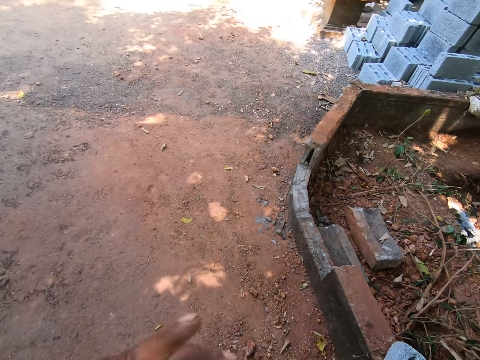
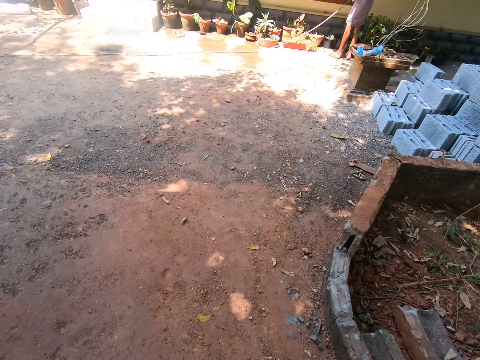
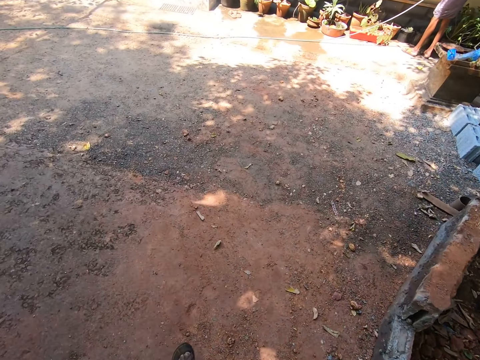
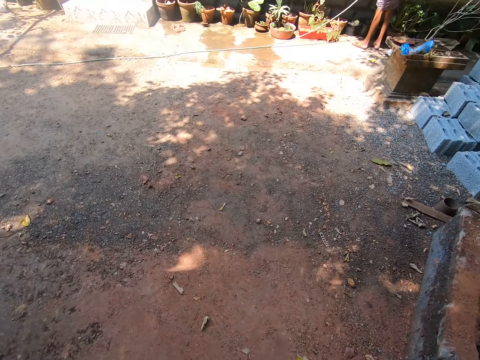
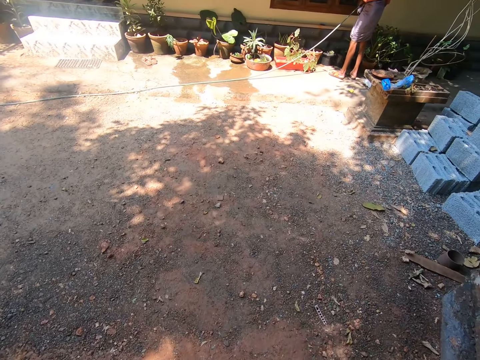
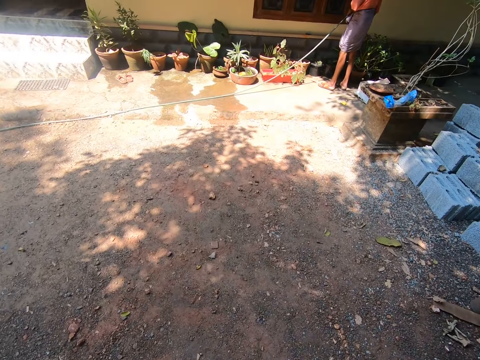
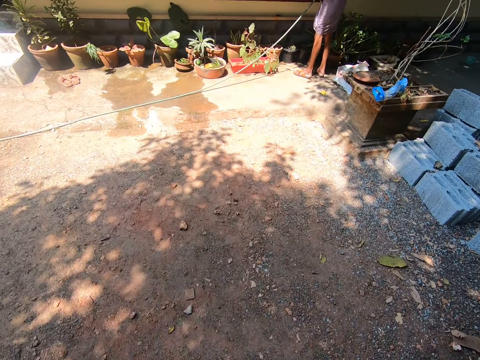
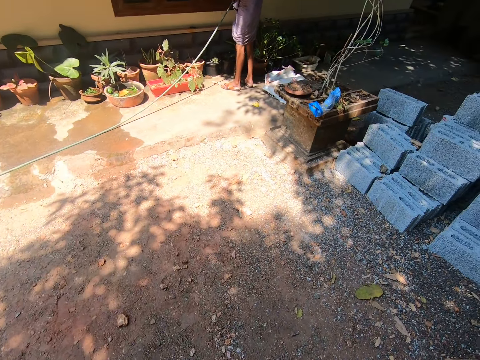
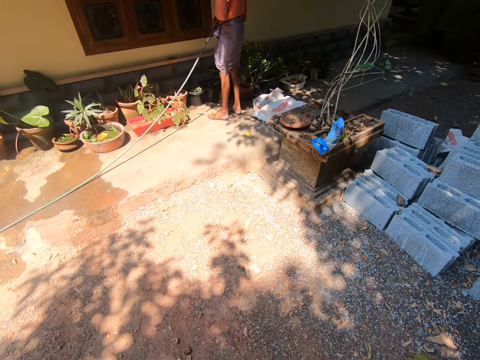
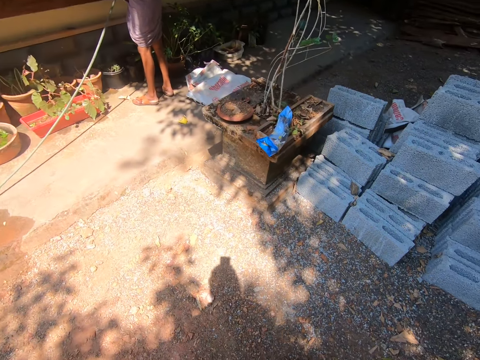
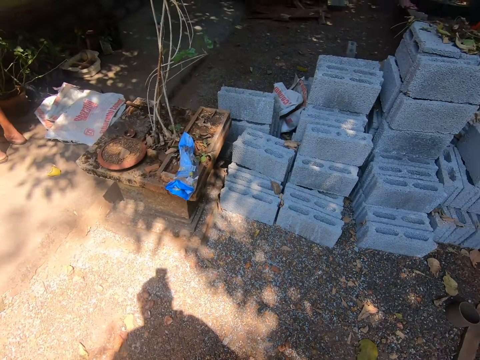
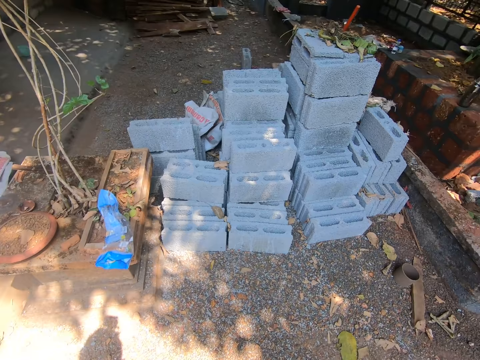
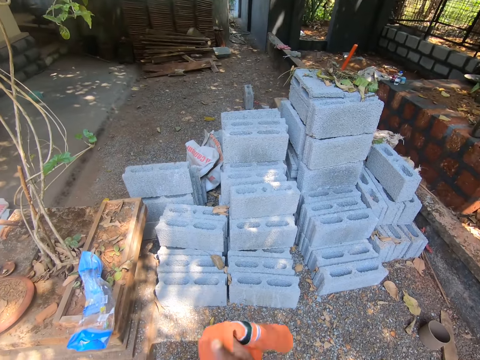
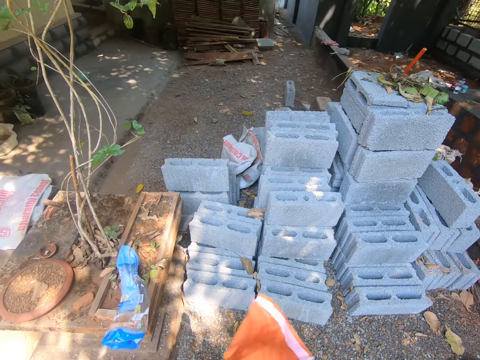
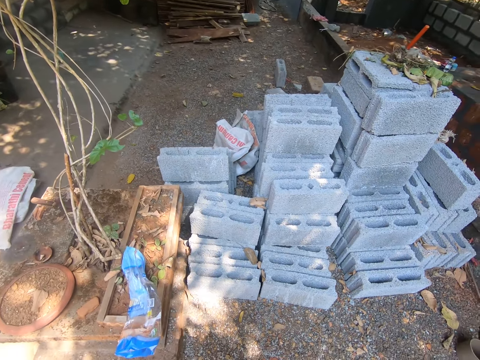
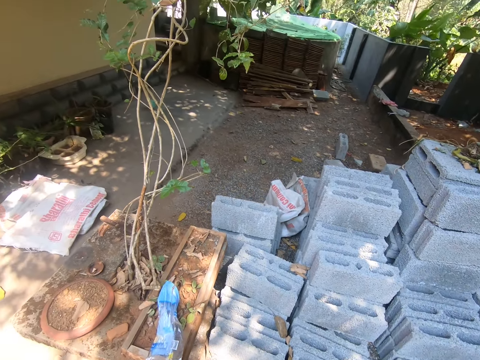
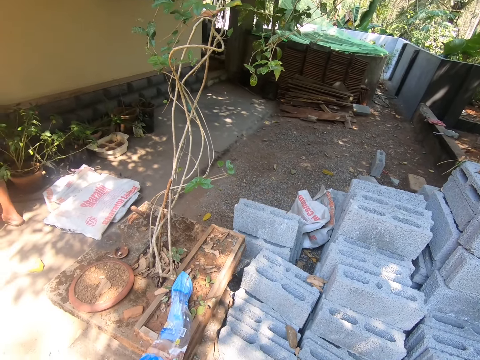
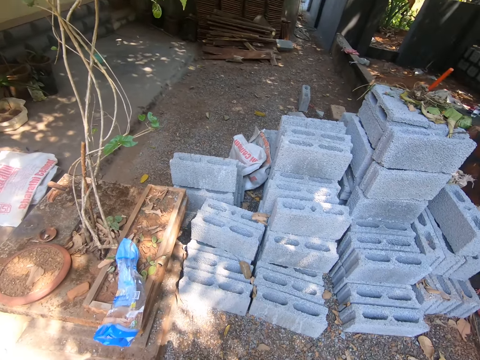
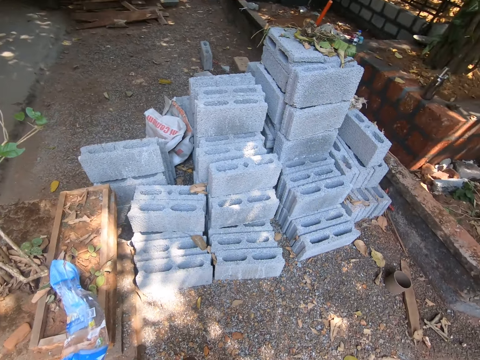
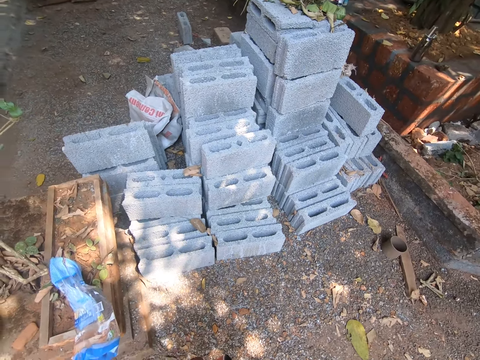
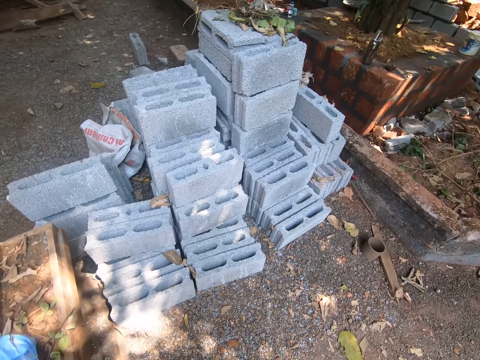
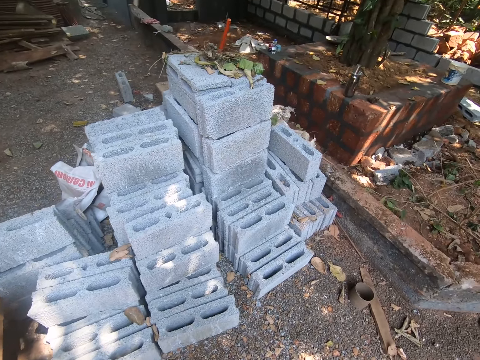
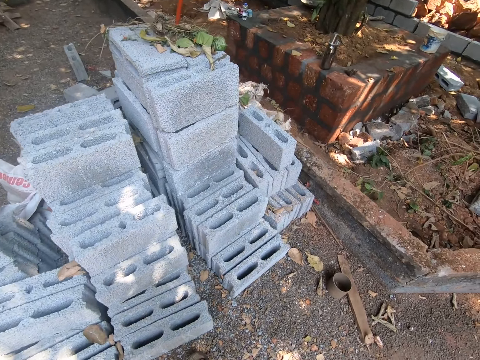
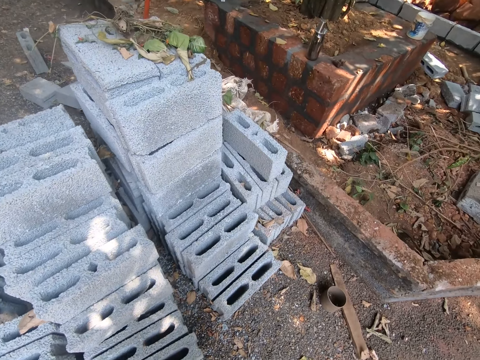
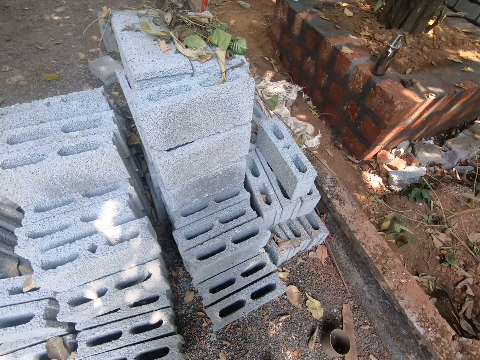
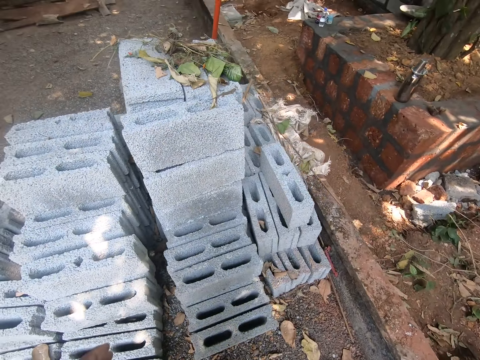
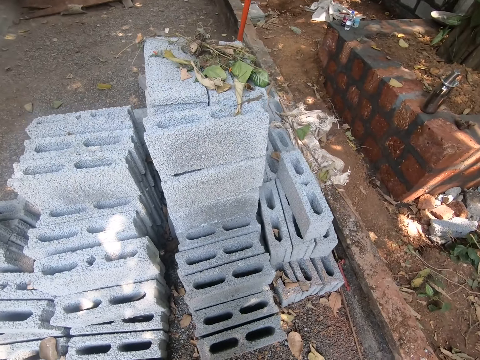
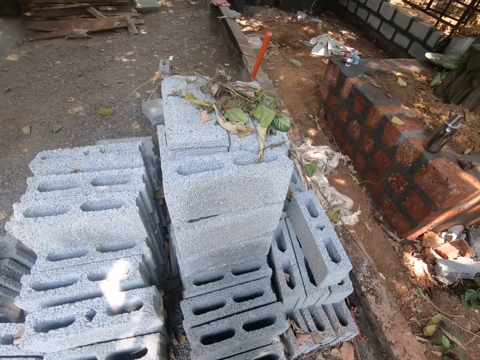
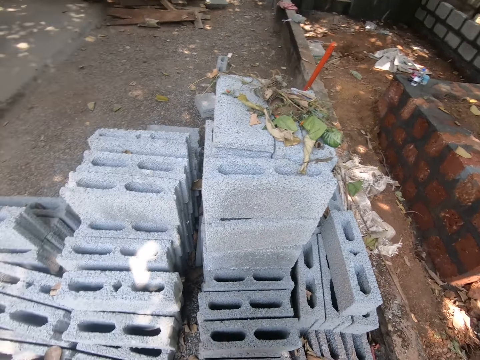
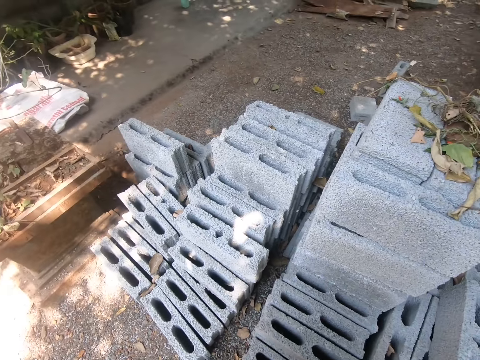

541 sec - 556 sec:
The camera wearer converses with the man. He walks towards the stack of bricks. He converses with the man. He wipes his hands with the napkin.

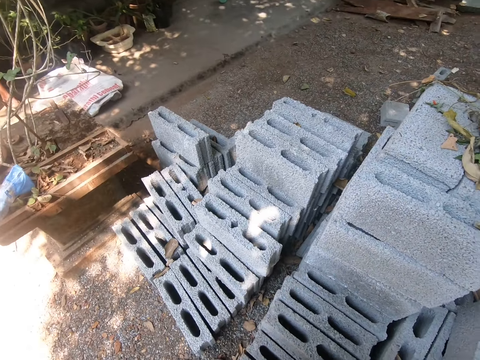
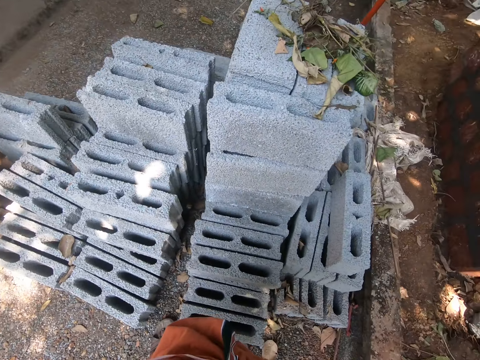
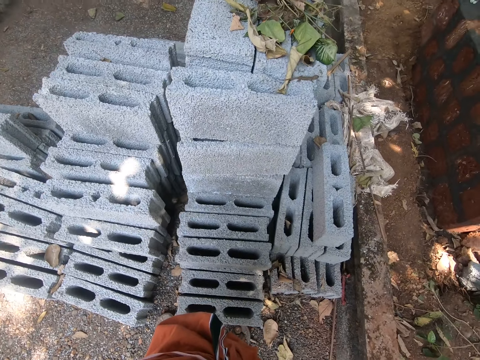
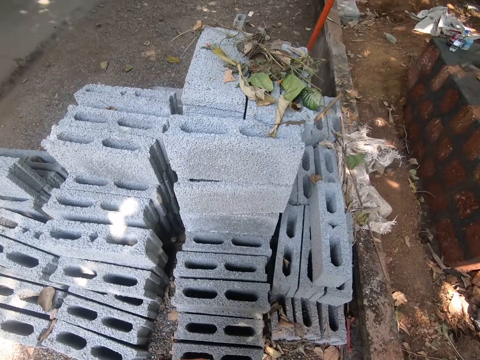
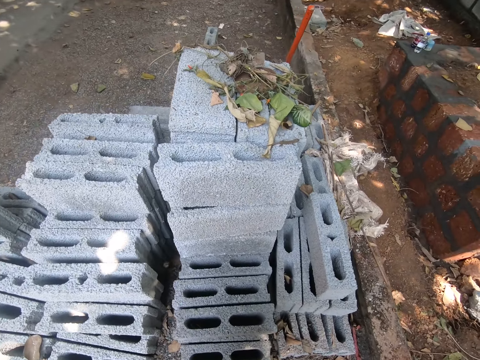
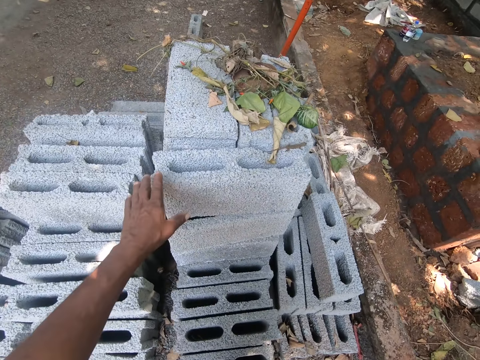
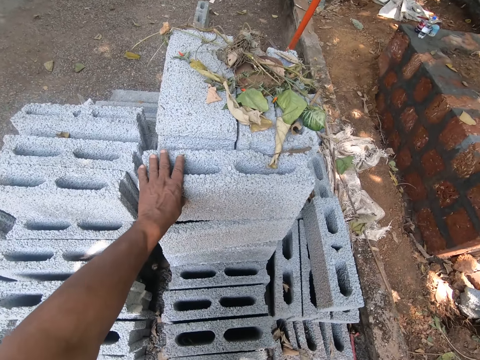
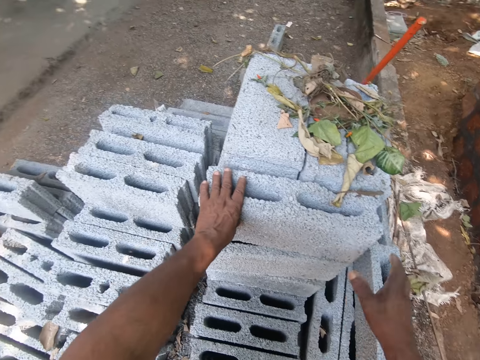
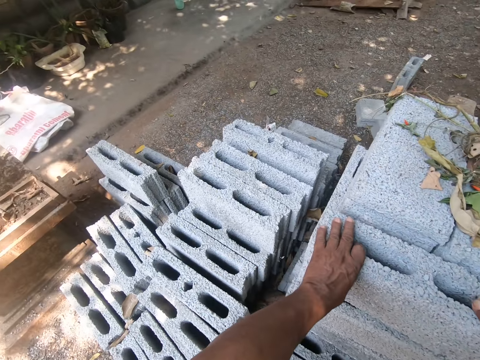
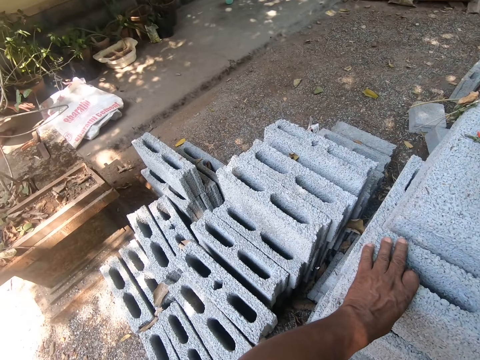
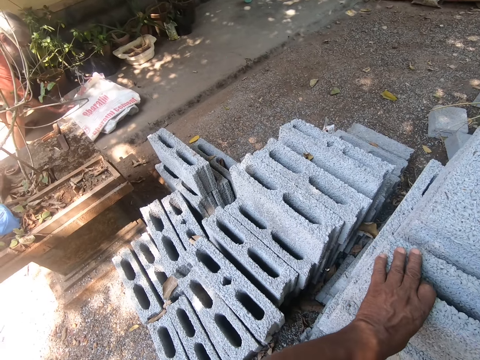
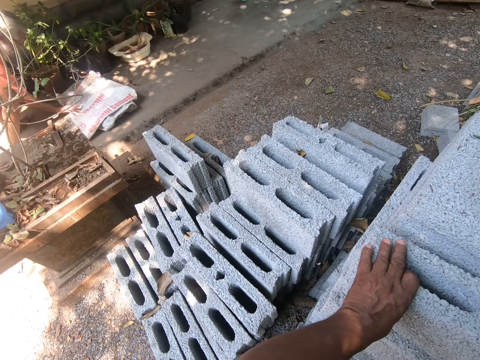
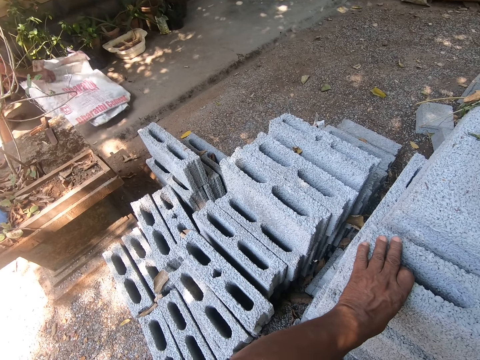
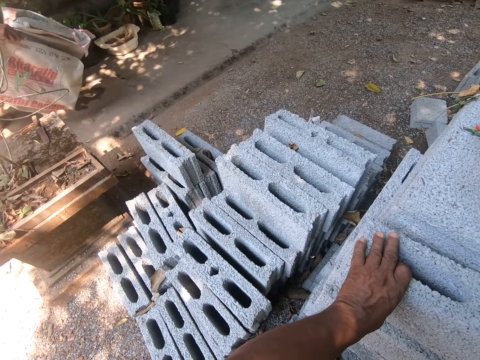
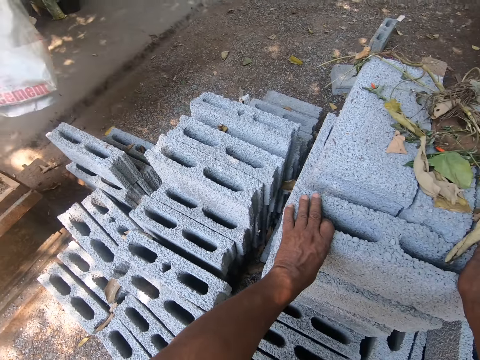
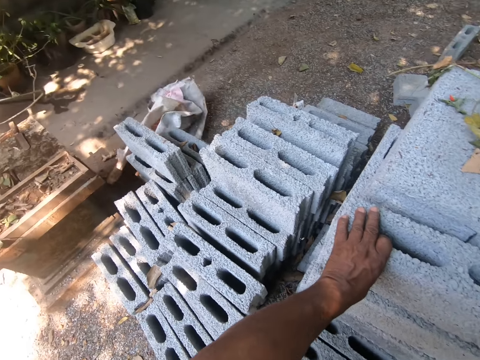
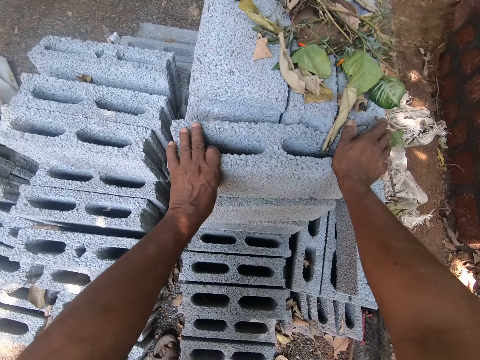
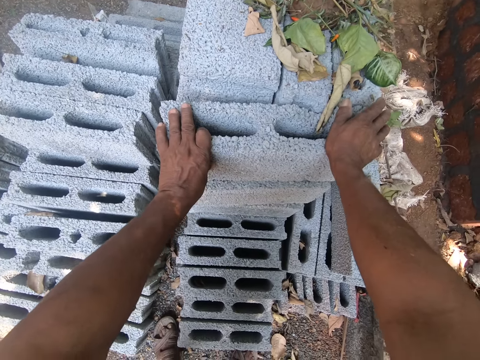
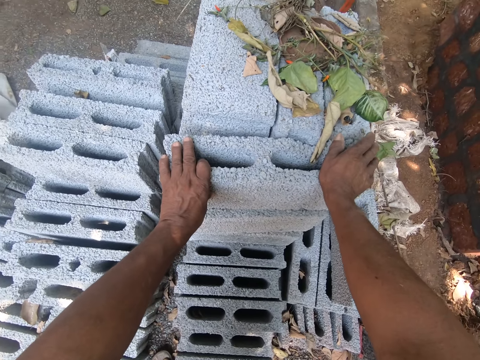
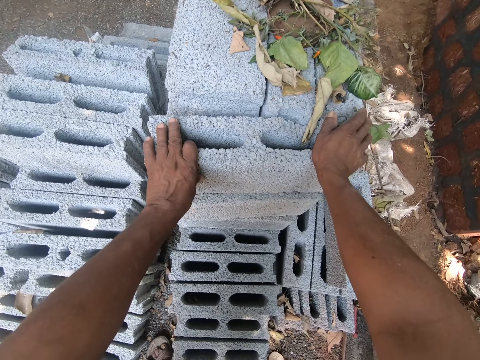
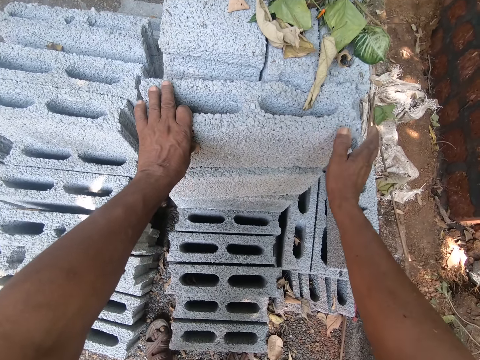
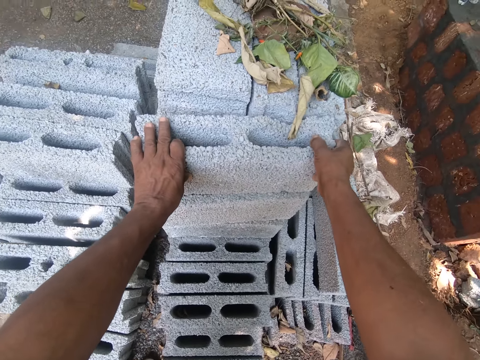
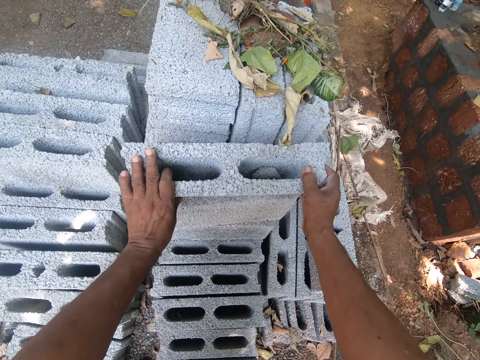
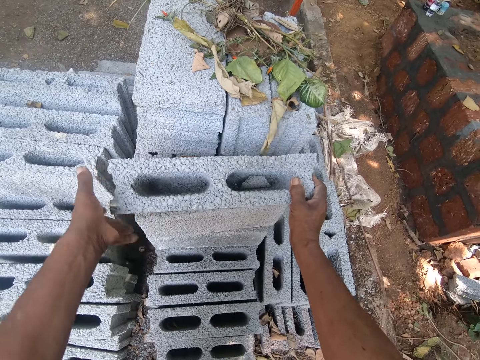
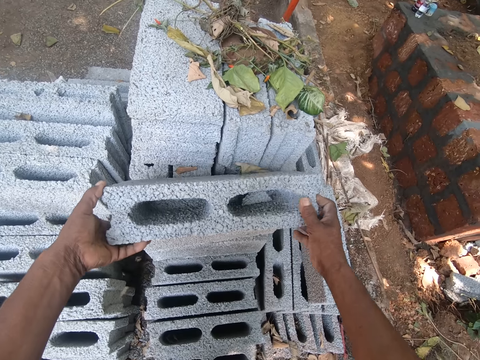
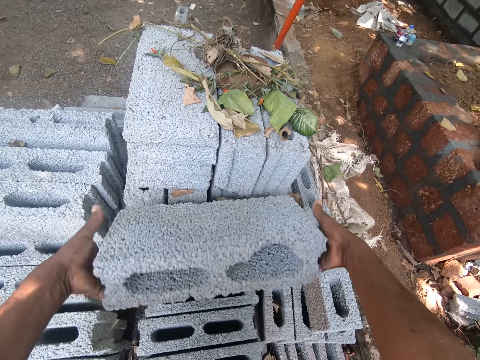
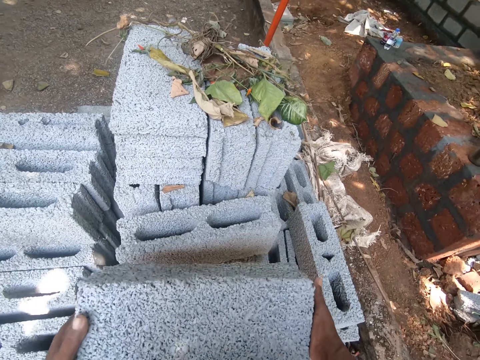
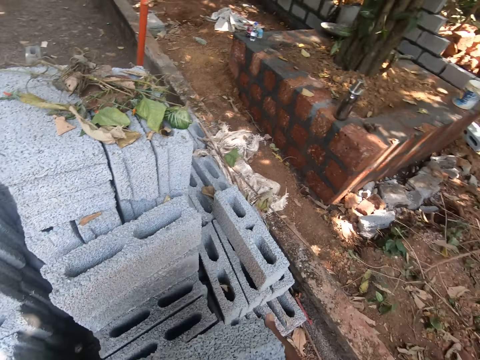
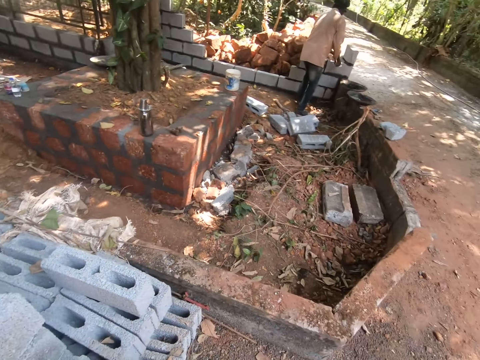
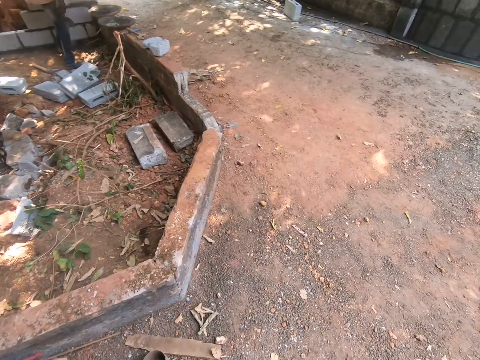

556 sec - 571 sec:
The camera wearer places his left hand on a brick. He places his right hand on the brick. The man picks up a sack from the ground with his right hand and throws the sack beside the bricks with his right hand. The camera wearer lifts the brick from a stack of bricks with his hands.
